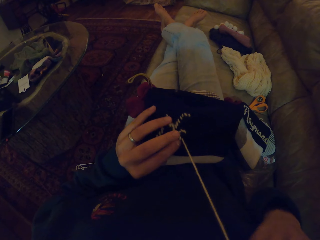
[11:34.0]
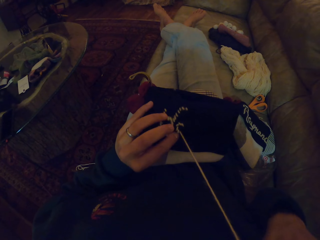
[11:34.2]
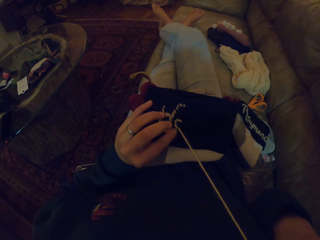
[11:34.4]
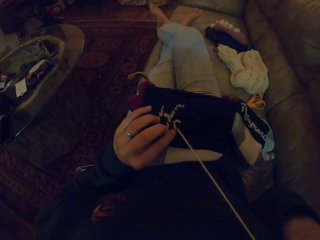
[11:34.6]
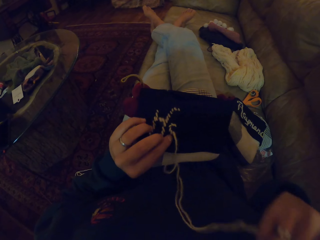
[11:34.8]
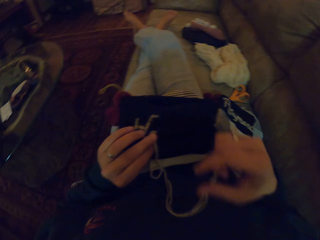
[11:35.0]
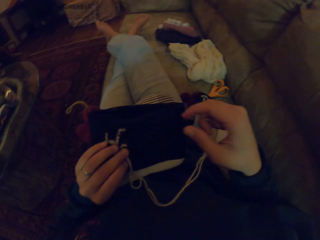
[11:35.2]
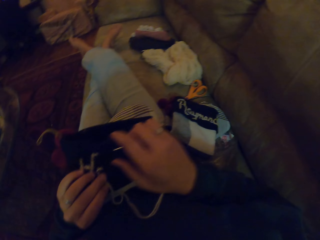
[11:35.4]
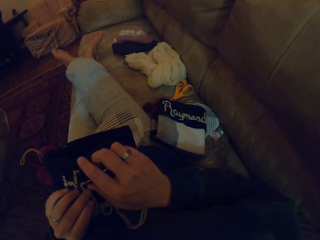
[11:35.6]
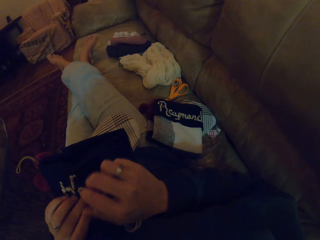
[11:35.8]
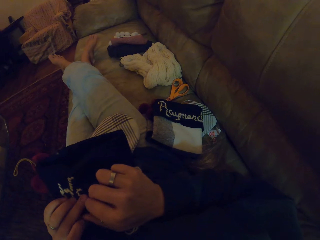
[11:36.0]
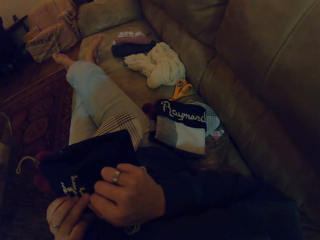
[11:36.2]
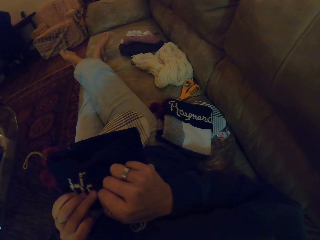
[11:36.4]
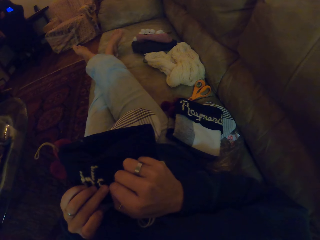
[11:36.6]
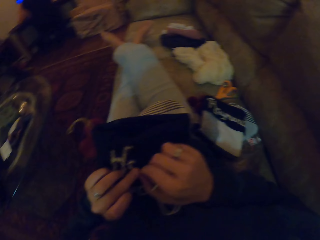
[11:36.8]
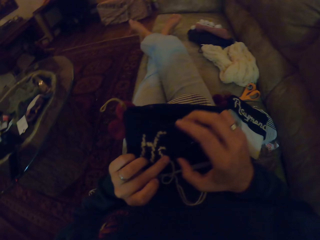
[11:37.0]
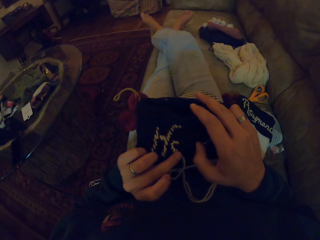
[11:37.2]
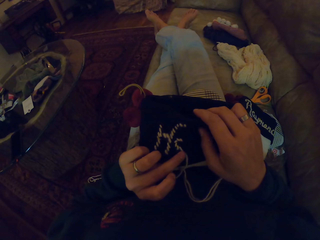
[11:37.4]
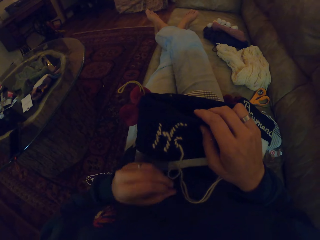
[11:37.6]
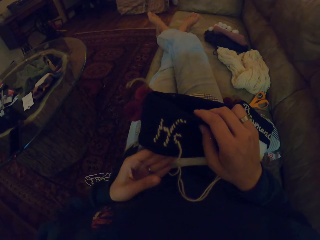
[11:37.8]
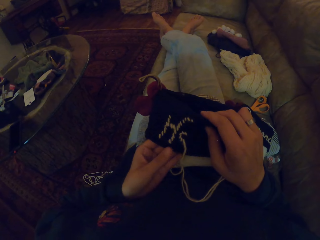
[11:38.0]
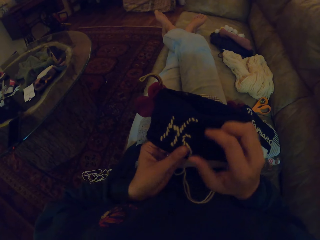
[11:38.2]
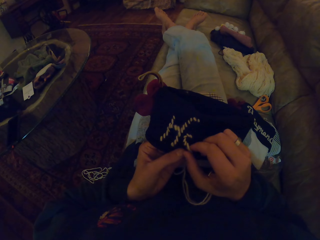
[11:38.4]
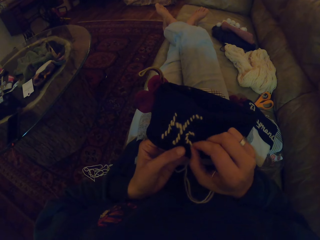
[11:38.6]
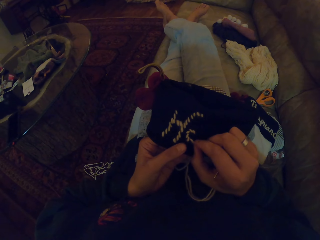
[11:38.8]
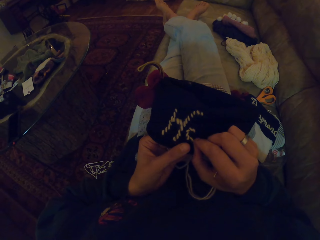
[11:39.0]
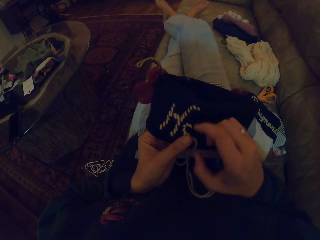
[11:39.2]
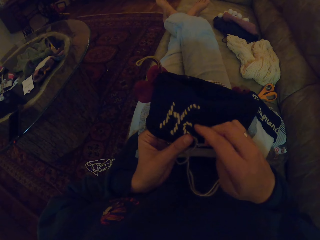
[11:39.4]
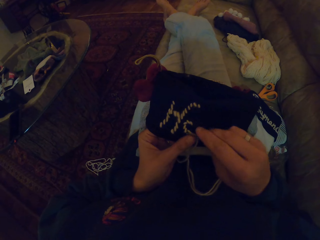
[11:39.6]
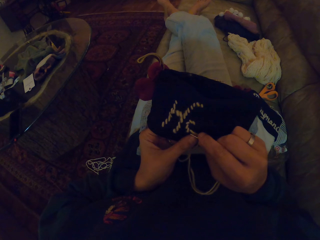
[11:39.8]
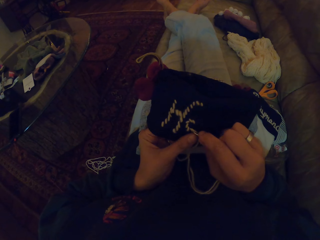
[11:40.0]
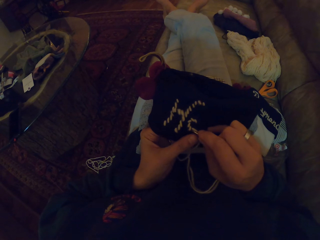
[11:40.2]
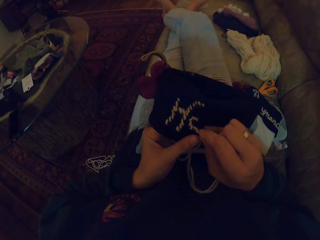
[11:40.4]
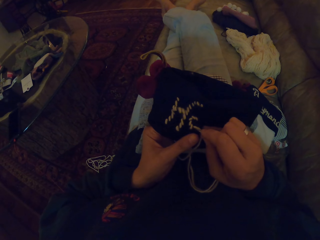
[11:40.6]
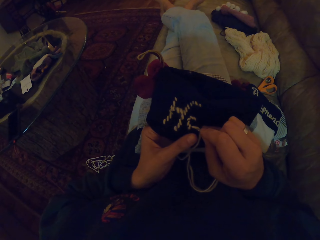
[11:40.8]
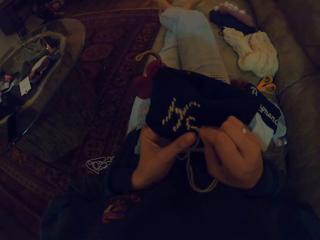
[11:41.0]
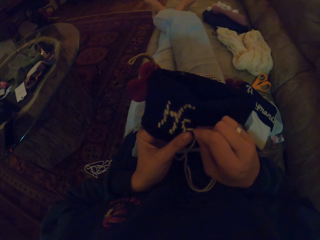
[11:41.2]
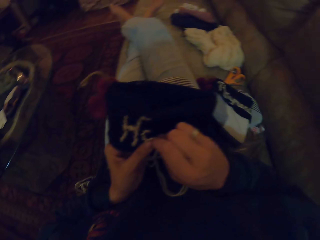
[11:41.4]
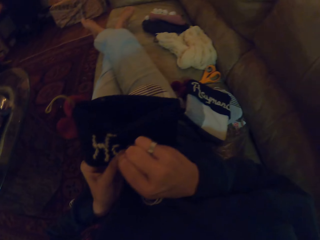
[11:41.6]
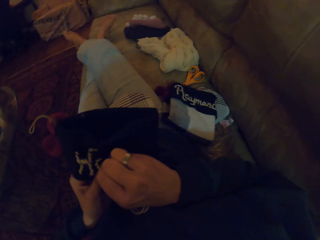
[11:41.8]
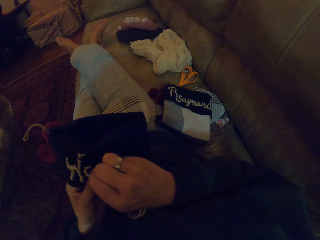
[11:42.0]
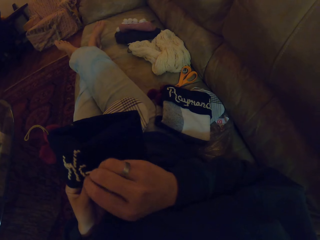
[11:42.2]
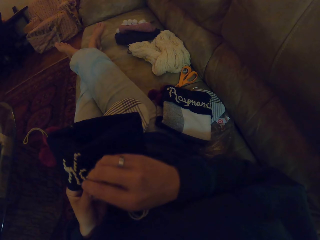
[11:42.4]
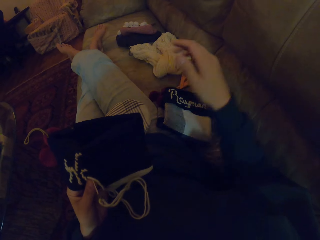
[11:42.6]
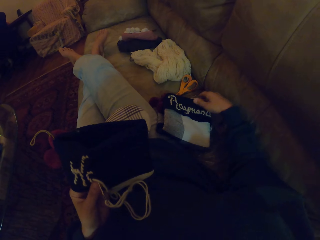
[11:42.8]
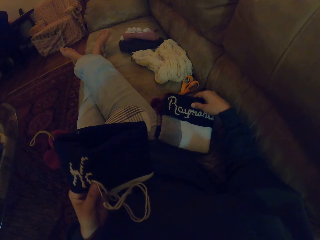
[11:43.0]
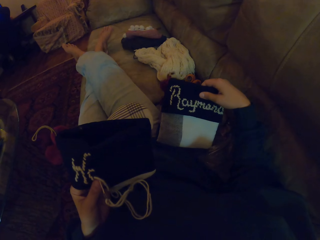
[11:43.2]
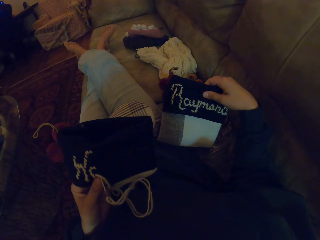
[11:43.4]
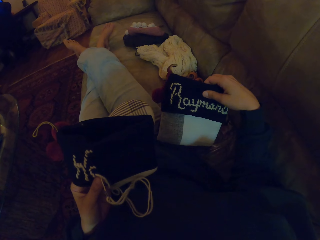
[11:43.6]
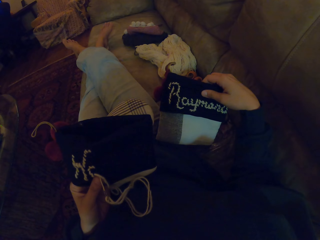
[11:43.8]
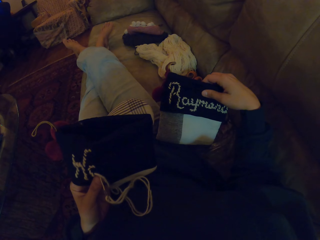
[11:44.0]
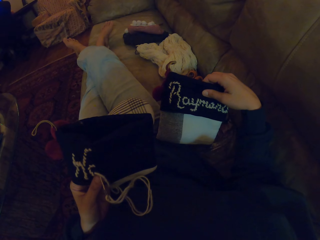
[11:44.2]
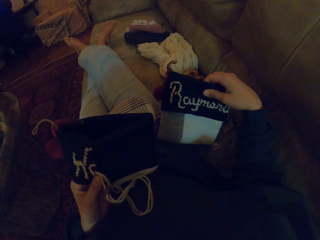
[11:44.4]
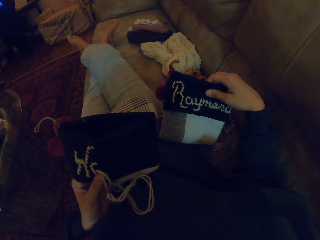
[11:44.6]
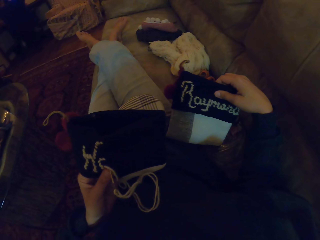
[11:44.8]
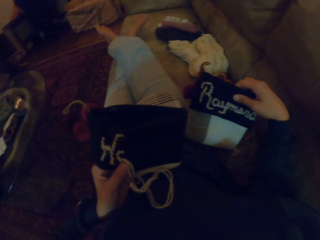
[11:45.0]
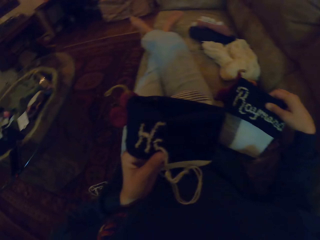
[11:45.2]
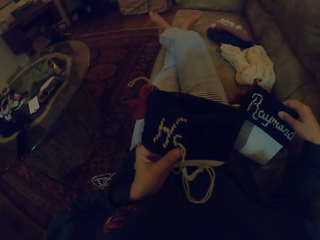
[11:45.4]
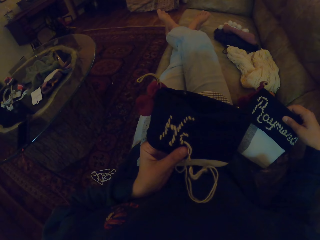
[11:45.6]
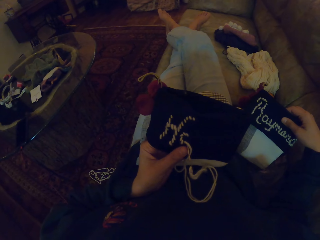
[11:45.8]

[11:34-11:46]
The camera wearer looks at the piece of cloth. They mend the crochet. They look at the piece of cloth. They lift the piece of cloth. They look at the piece of cloth.

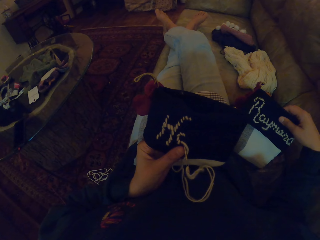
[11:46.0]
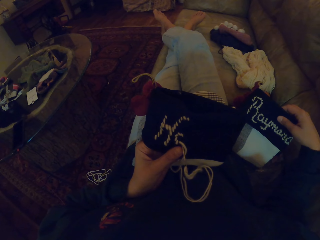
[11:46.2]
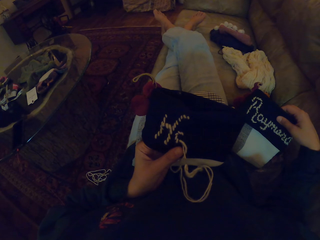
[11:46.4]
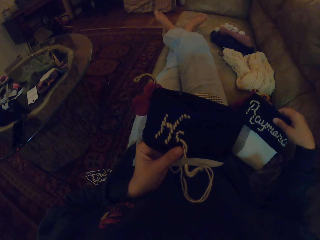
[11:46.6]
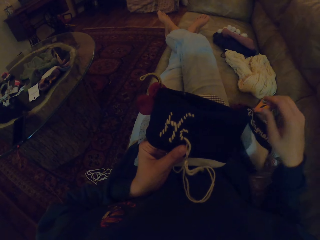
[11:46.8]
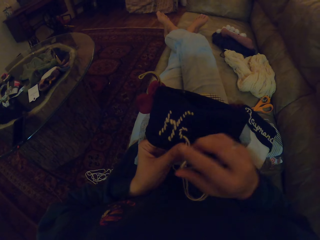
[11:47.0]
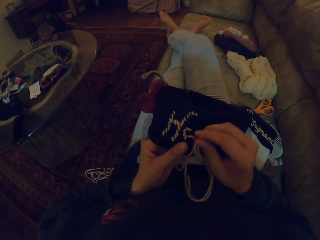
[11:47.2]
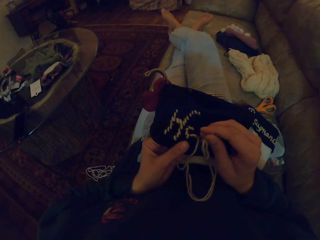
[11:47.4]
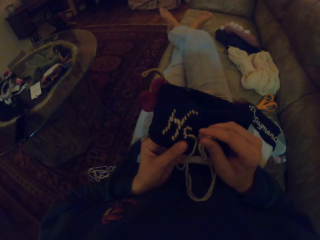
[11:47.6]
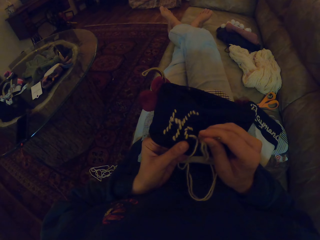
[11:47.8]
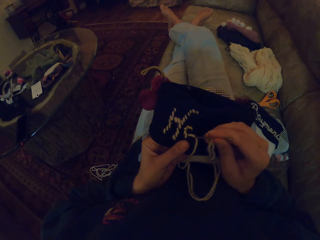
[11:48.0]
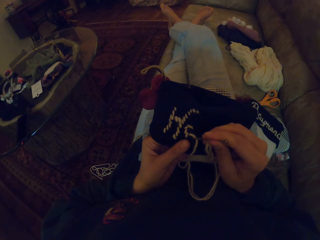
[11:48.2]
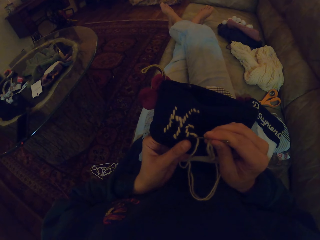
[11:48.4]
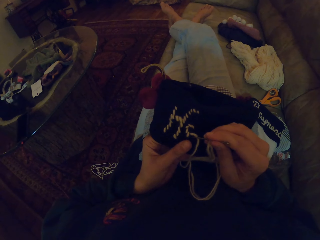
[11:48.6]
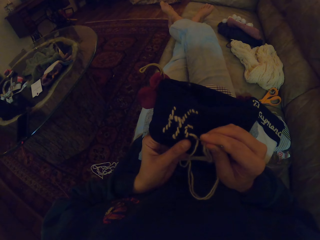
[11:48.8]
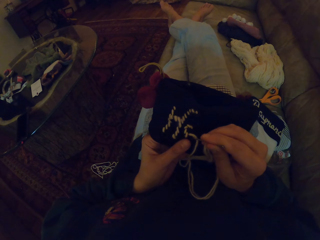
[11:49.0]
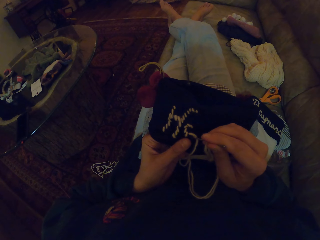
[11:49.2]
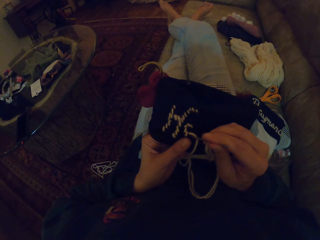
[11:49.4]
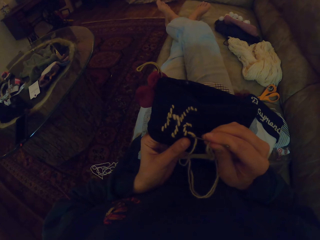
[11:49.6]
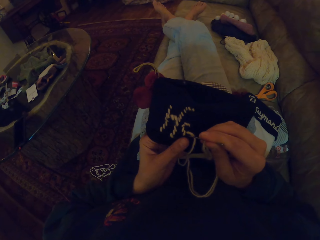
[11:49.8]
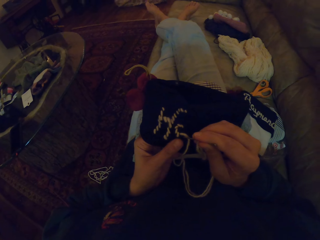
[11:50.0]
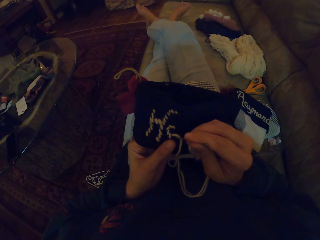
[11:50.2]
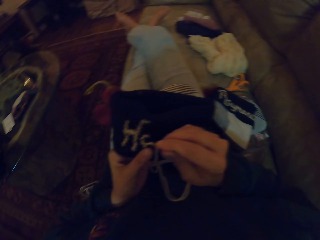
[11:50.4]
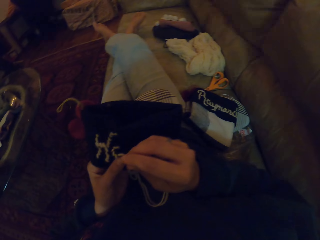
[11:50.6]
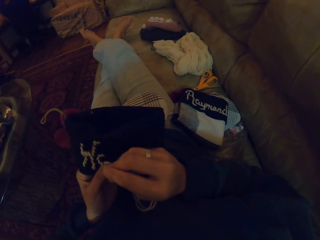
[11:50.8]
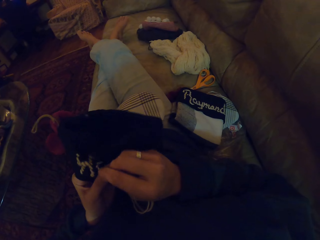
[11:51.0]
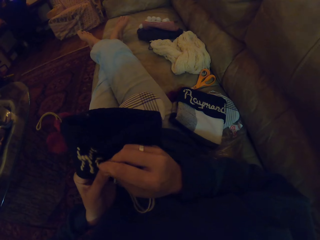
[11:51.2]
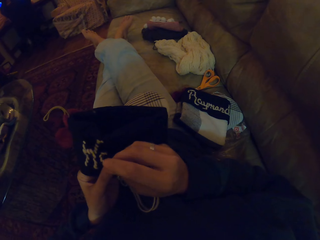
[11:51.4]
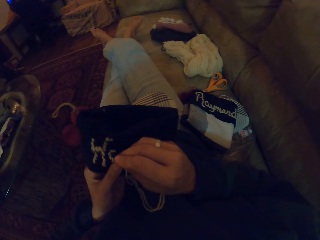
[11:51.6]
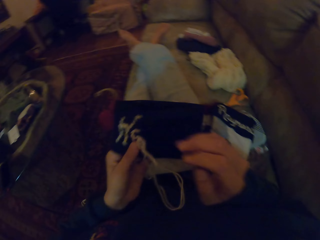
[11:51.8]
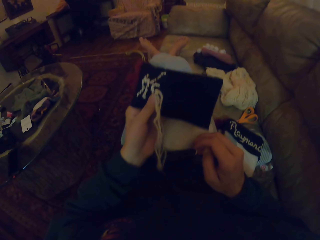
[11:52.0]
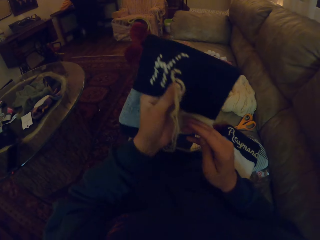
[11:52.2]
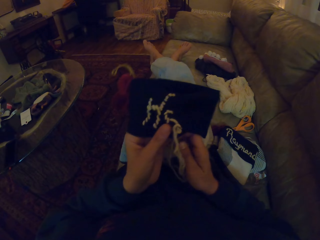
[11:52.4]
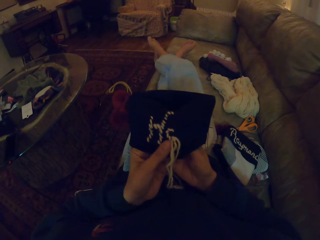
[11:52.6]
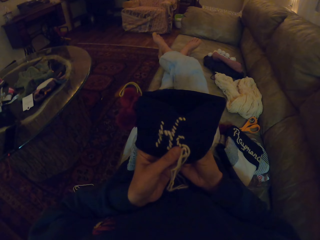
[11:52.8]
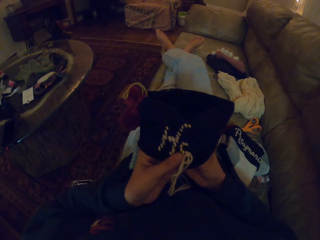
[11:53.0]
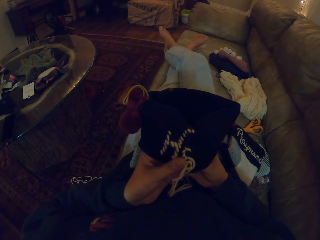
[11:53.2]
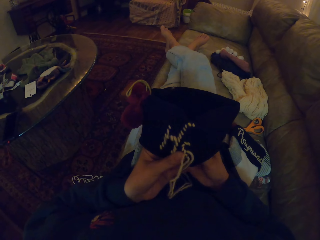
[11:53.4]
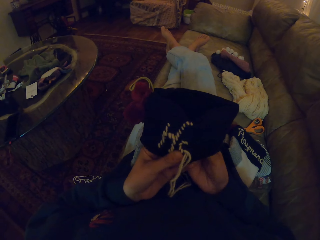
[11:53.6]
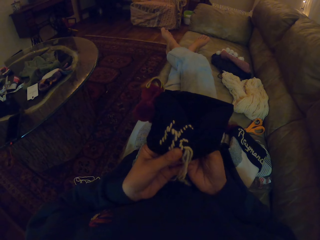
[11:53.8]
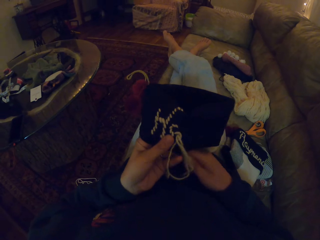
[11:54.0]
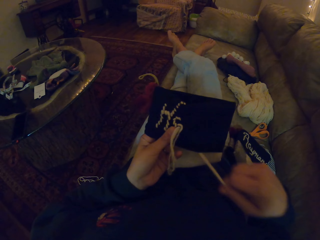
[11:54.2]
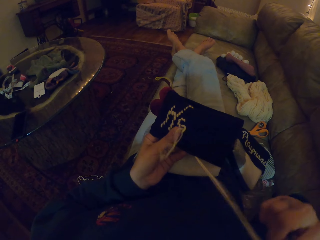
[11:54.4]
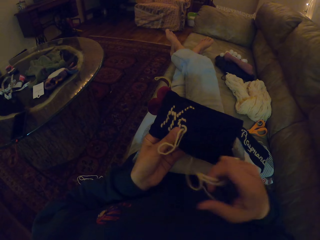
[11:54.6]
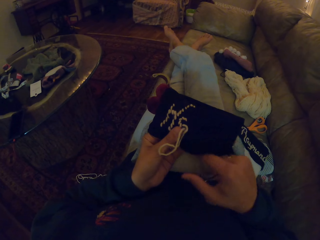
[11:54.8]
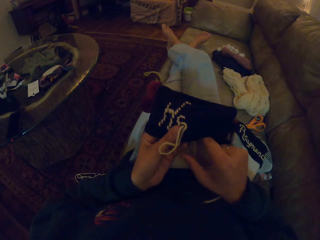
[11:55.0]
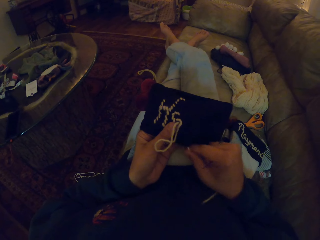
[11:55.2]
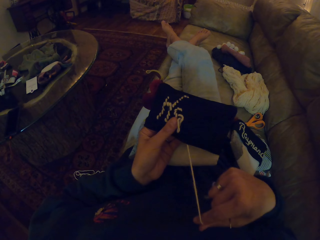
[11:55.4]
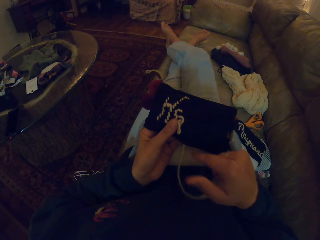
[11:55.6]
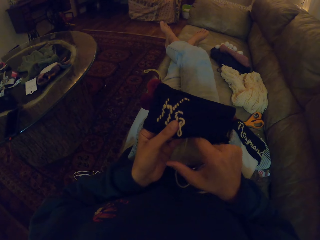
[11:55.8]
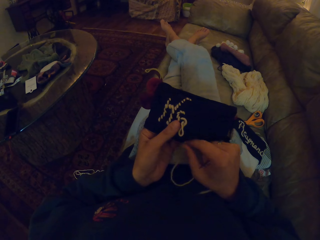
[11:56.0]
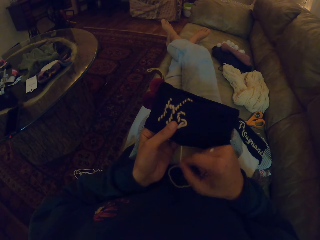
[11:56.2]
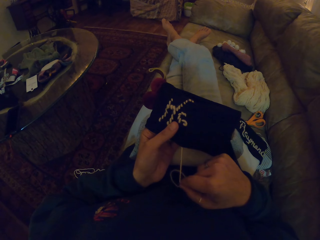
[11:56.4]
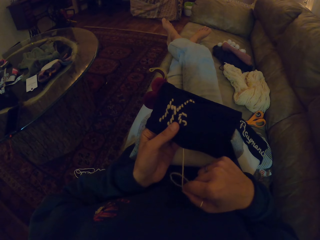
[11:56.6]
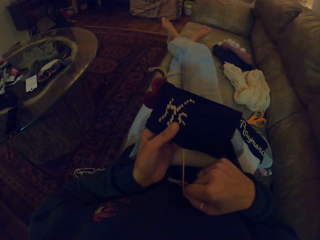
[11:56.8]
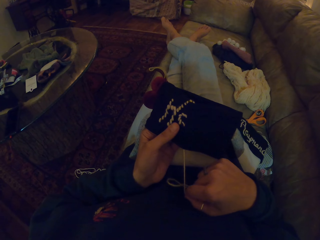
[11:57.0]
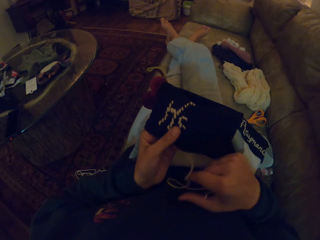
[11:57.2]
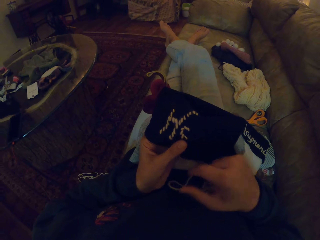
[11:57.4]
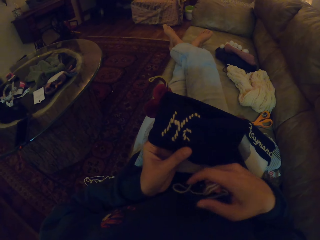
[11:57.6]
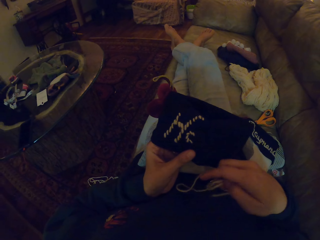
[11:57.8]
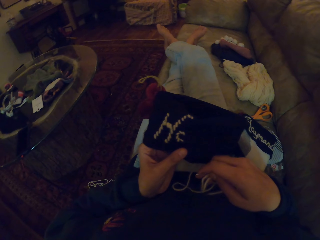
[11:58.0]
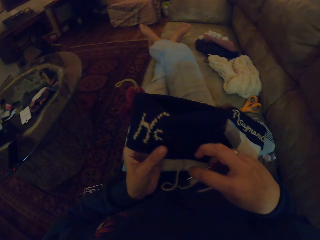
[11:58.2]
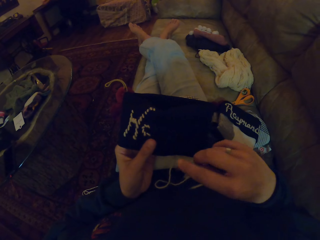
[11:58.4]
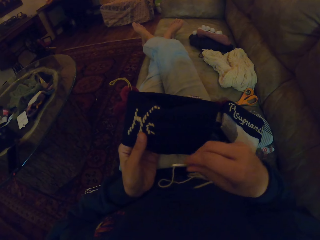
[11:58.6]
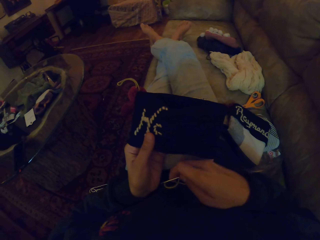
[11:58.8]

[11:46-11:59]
The camera wearer drops the piece of cloth. They sew the crochet. They look at the piece of cloth. They stitch the crochet.
